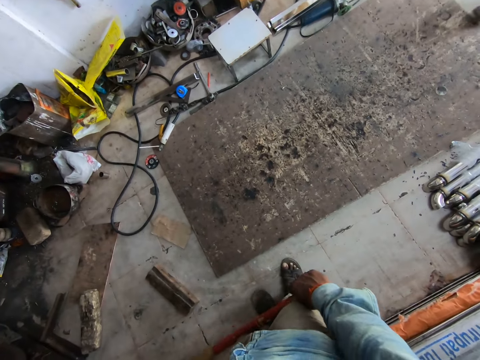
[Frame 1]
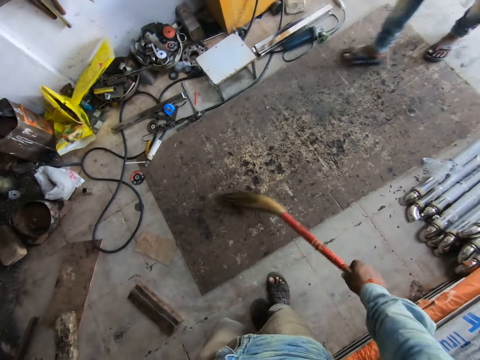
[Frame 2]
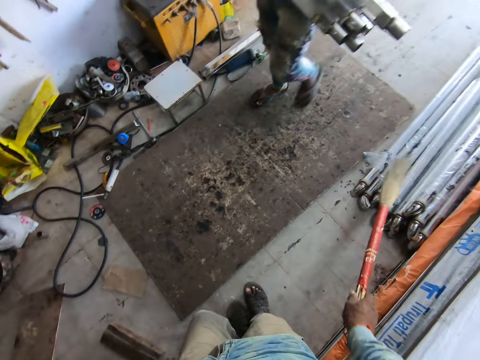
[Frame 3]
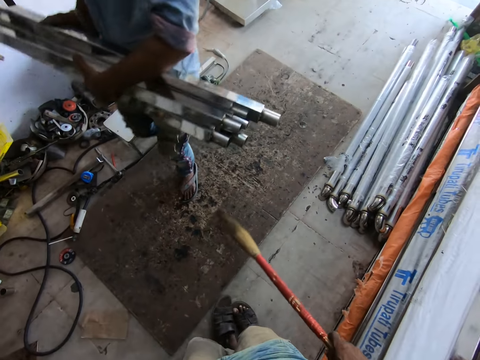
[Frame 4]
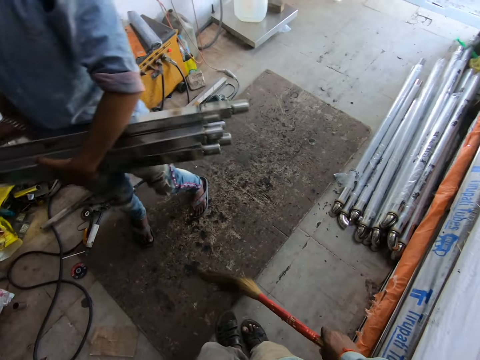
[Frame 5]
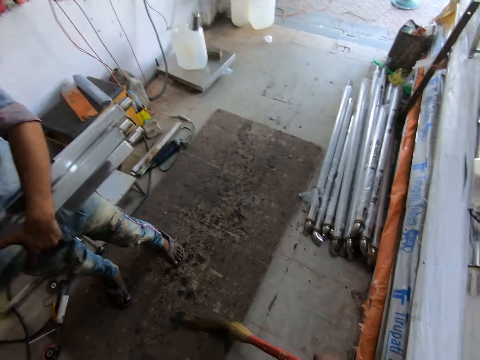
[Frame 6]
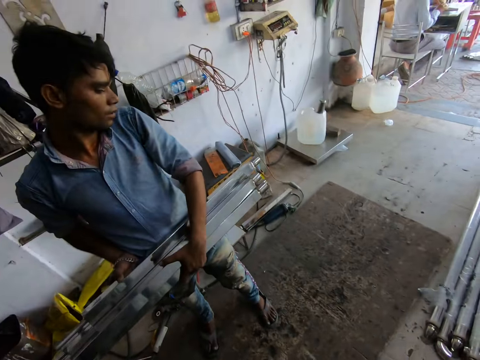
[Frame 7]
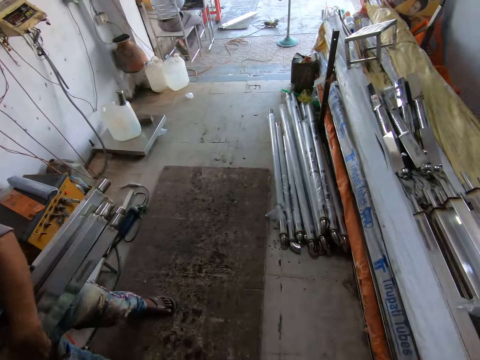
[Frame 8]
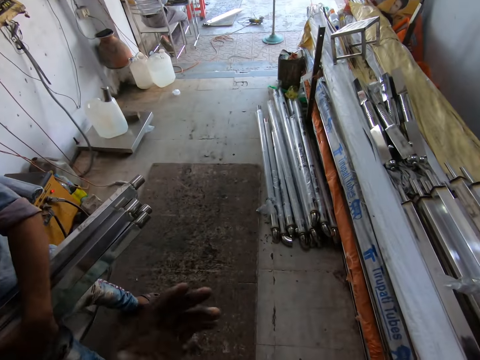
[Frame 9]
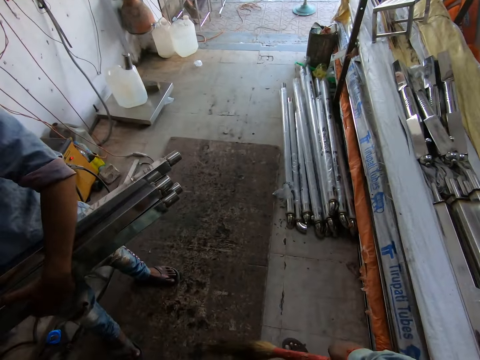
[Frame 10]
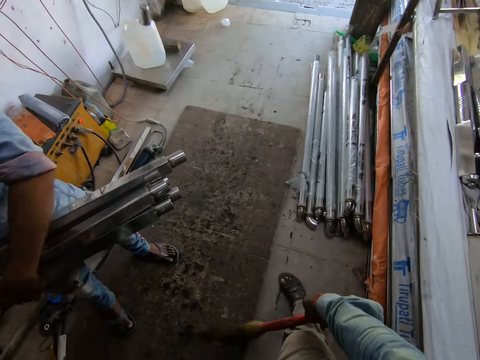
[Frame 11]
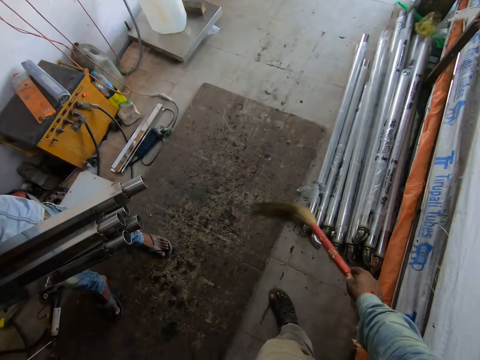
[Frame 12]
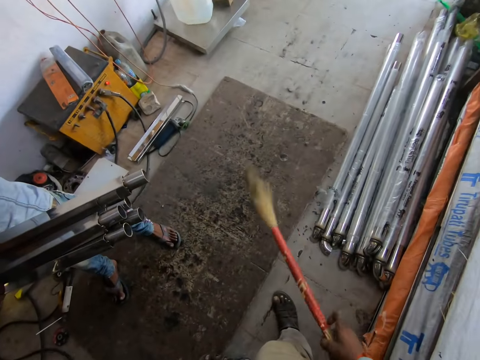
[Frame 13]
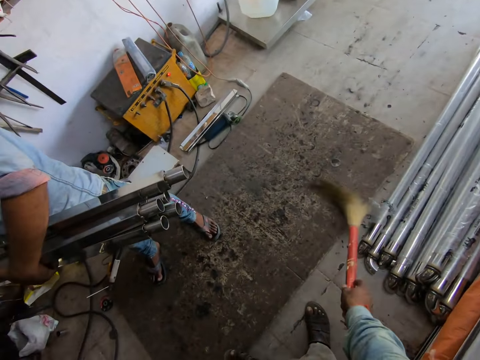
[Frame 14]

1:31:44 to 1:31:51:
The man carries some balusters into a workshop with both hands. He converses with the camera wearer.

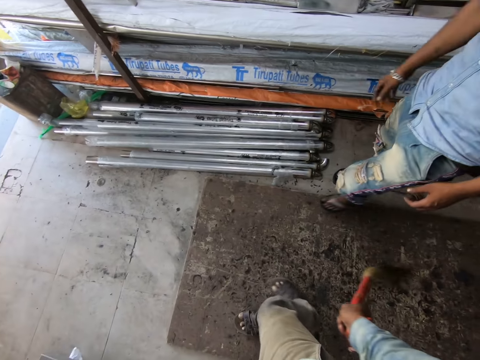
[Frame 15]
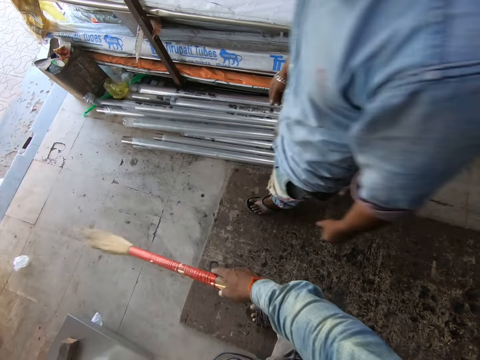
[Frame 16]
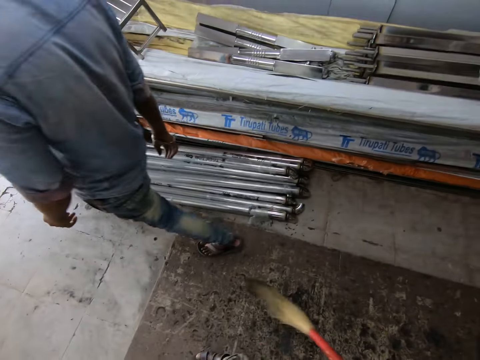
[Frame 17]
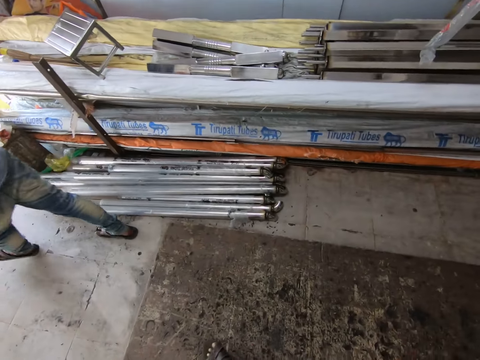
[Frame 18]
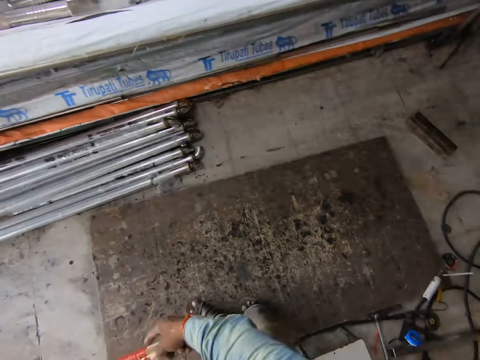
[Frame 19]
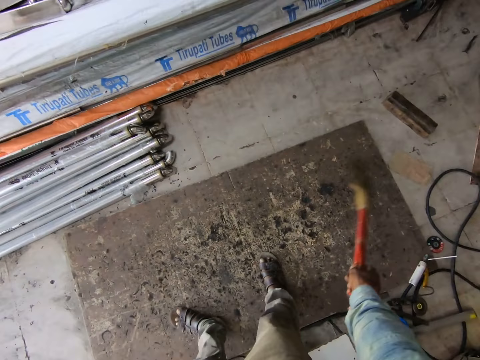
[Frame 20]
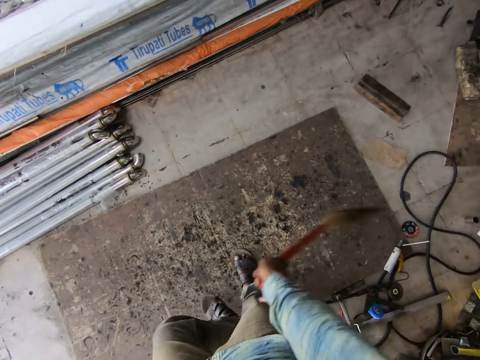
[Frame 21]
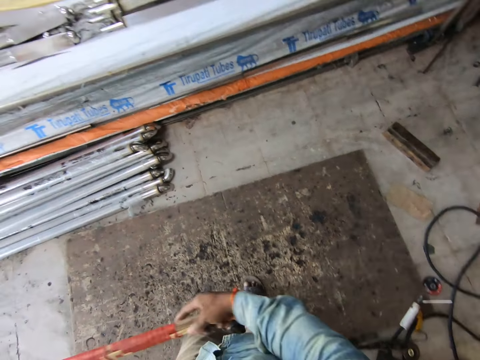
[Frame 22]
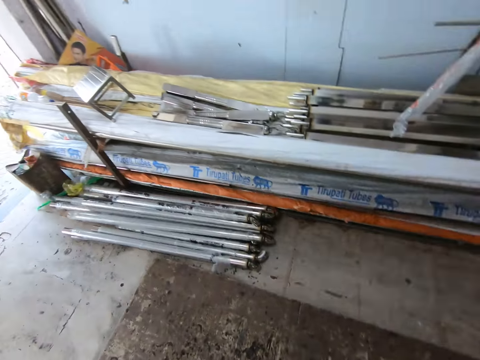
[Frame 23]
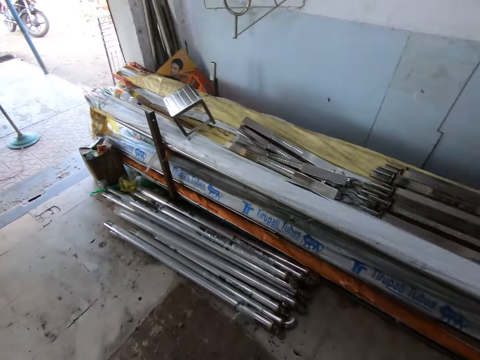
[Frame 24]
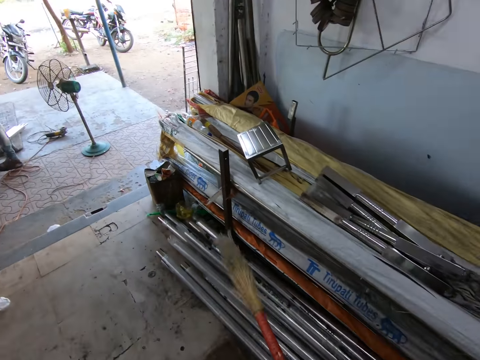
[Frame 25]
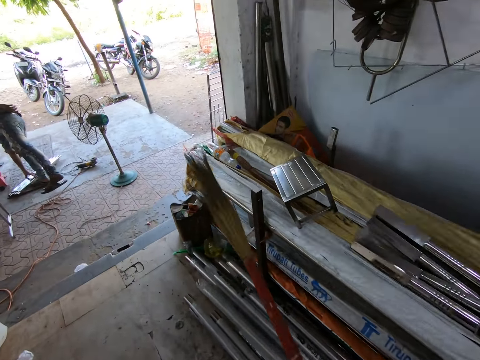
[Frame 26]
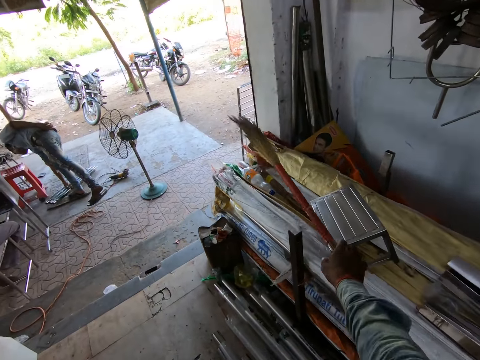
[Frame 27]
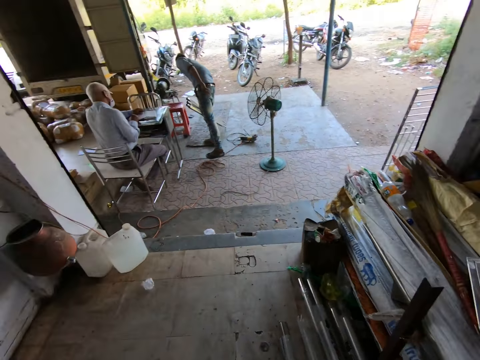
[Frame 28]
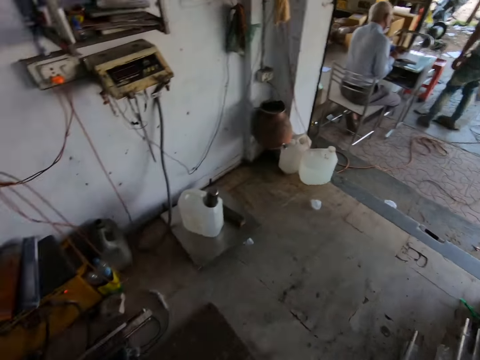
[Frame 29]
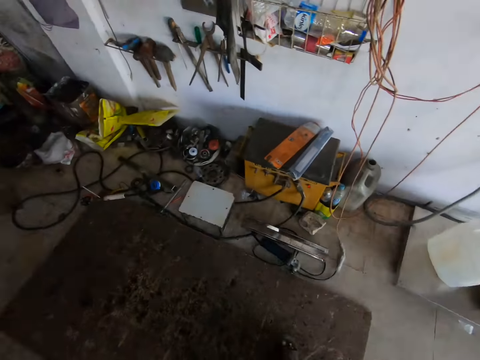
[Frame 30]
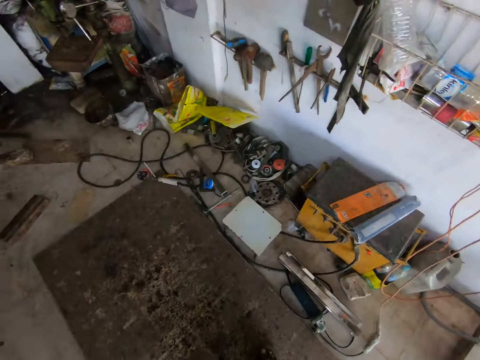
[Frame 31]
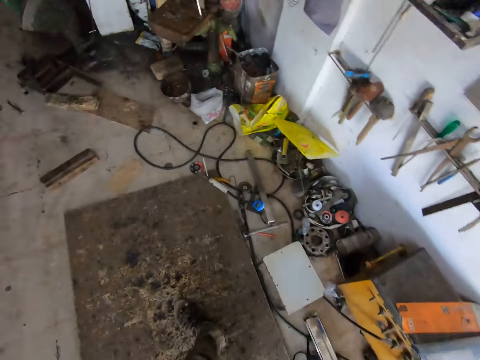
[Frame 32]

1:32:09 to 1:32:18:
The man walks out of the workshop. The camera wearer throws the horse tail sweeper on the bundle of balusters with his right hand. The man picks up some balusters from the ground with his right hand. The camera wearer puts the broom on the metals.

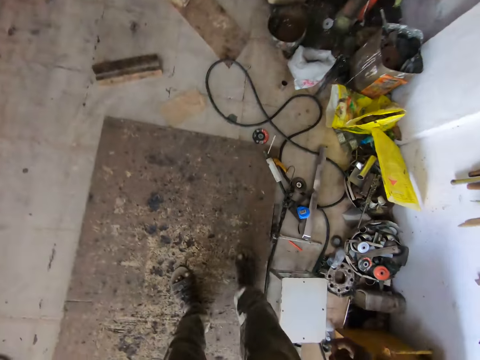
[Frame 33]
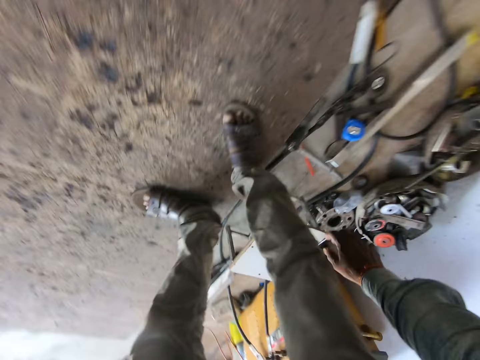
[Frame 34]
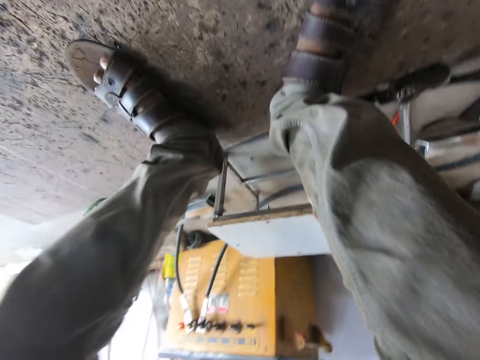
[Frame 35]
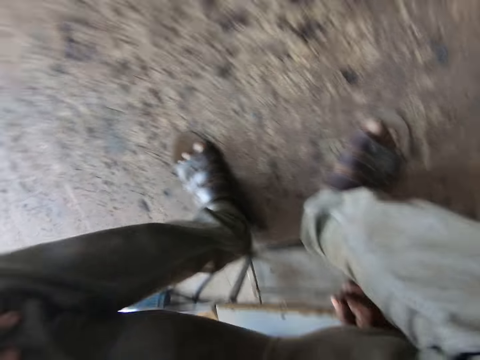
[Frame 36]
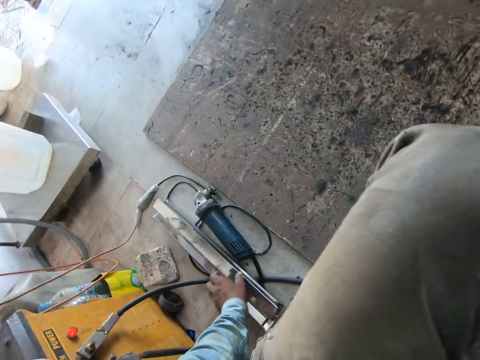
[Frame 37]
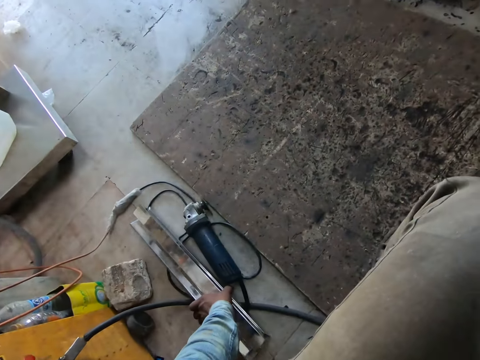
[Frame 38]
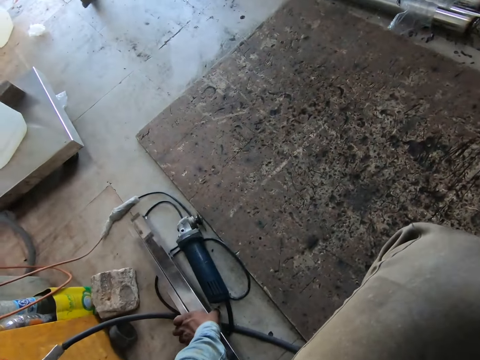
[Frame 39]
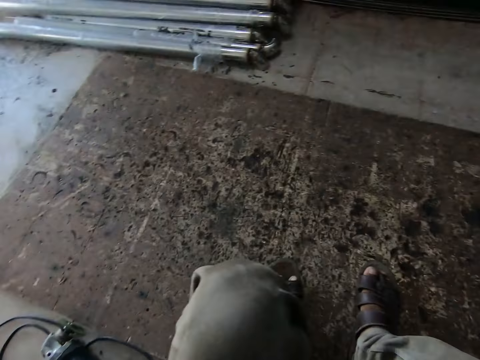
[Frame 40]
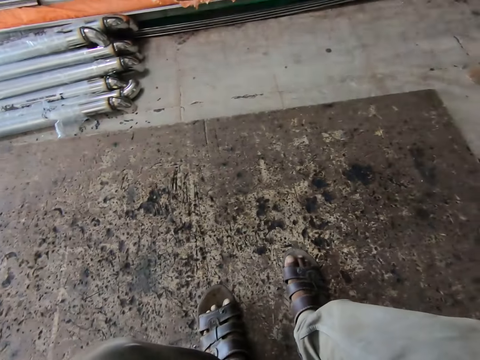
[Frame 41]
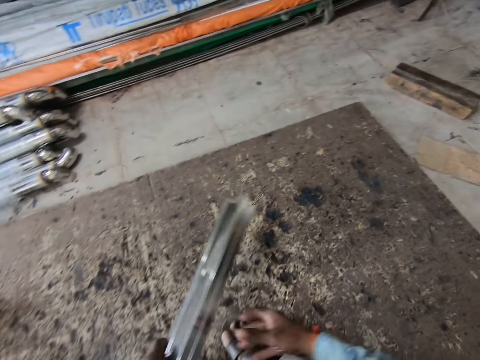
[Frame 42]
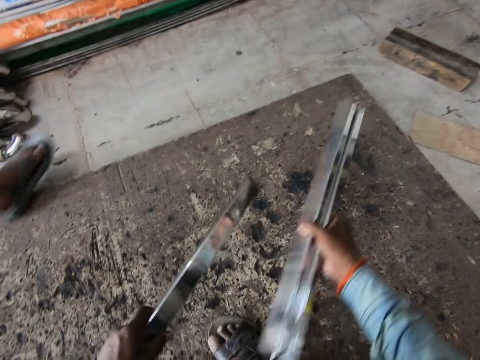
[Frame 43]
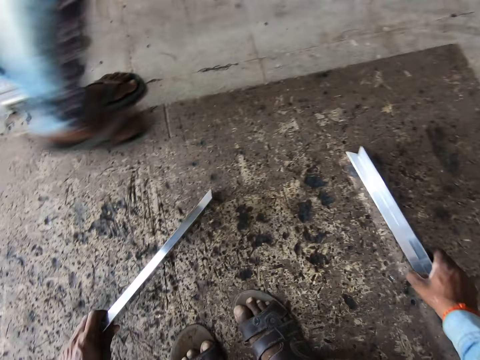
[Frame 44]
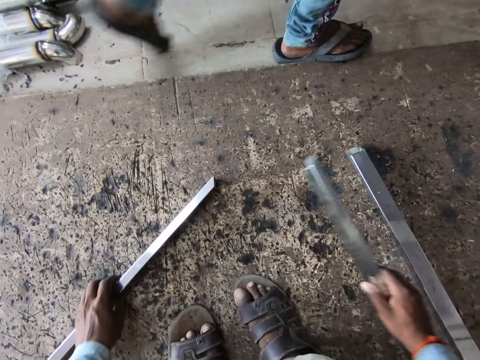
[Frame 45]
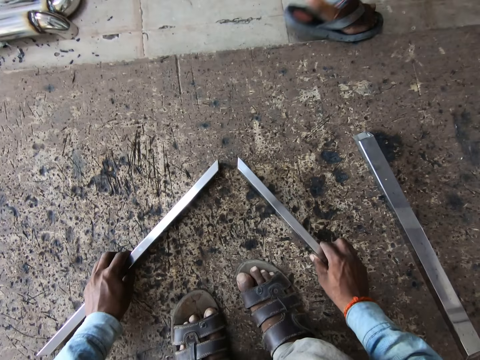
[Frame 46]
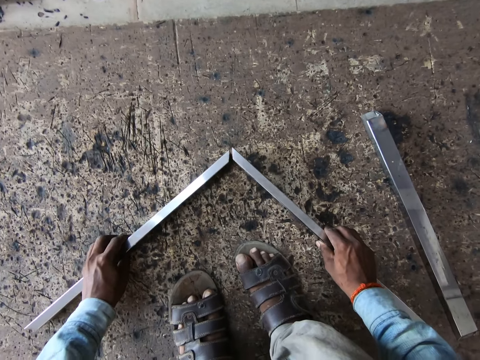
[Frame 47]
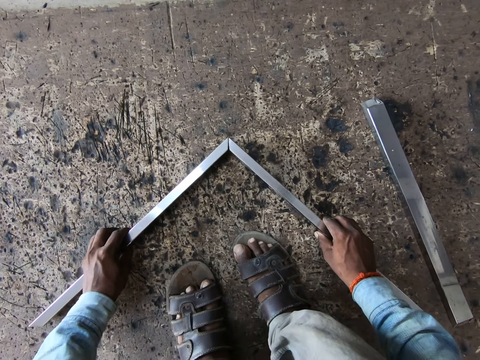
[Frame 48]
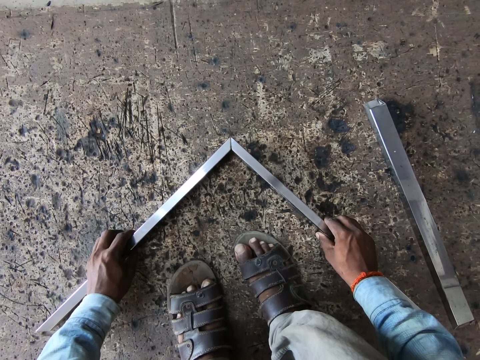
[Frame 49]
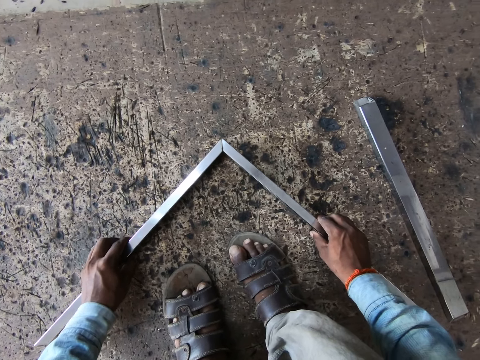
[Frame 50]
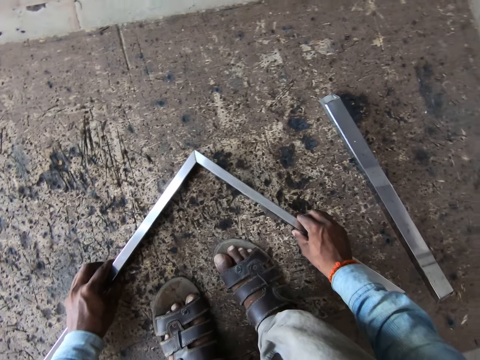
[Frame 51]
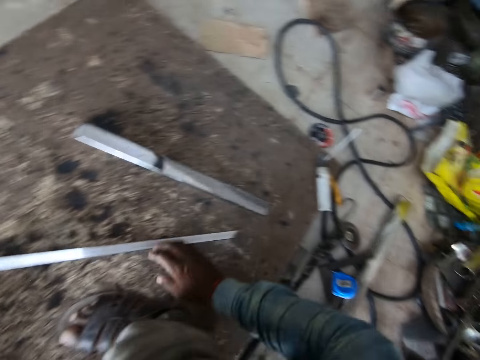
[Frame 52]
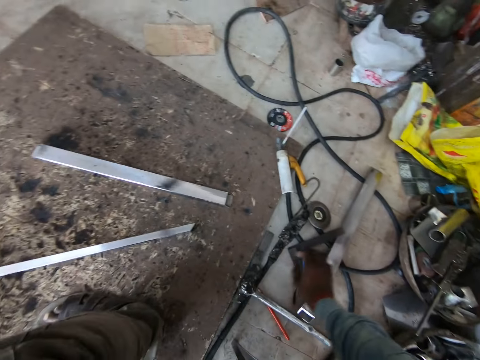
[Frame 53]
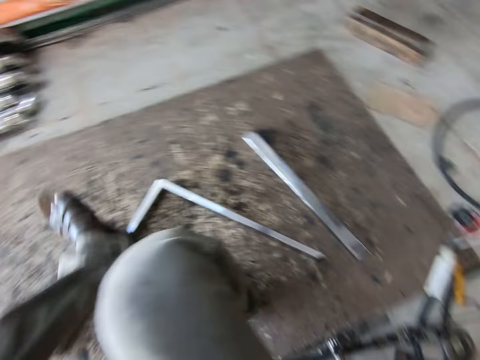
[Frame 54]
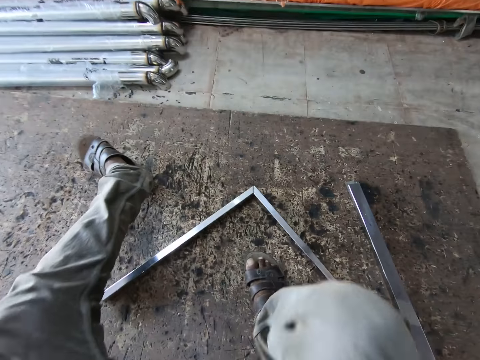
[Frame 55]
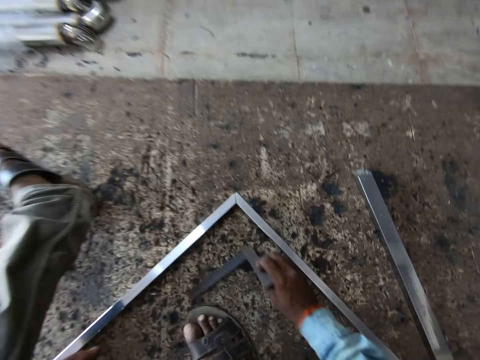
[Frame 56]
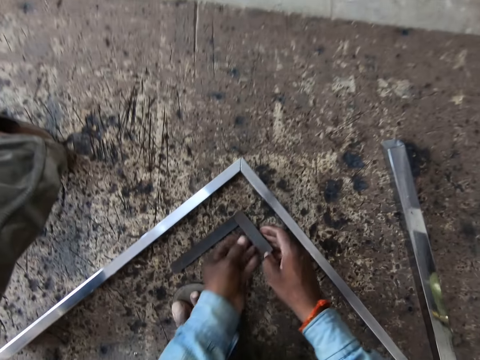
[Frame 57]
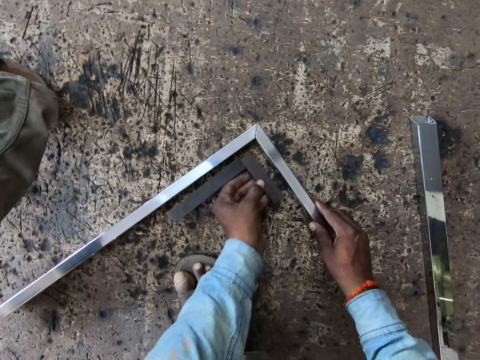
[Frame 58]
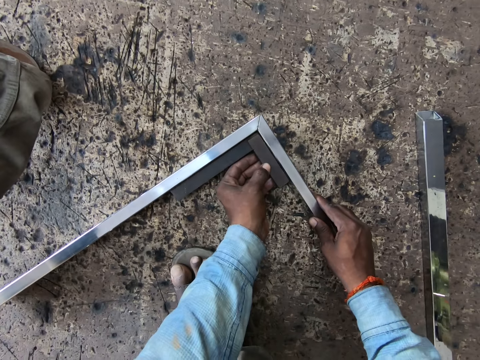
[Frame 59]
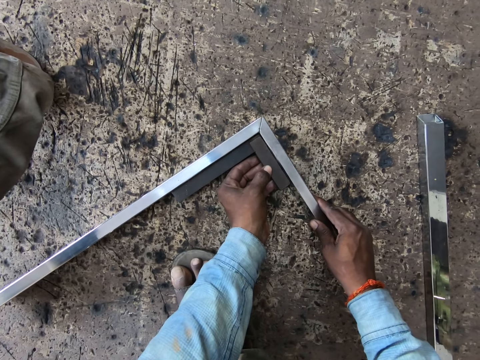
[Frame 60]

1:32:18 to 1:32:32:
The camera wearer sits on the stool. He picks up some balusters or metals from the ground with his left hand. He passes the balusters from his left hand to his right hand. He arranges the metal on the mat. The man walks past the camera wearer. The camera wearer drops the baluster in his left hand on the rug. He drops the balusters in his right hand on the rug. He picks up a baluster from the rug with his right hand. He joins the balusters together with both hands. He picks up an angle ruler or metal ruler from the ground with his right hand. He drops the angle ruler on the rug with his right hand. He holds the angle ruler with his left hand. He measures the balusters with the angle ruler in his left hand. He puts the metal ruler between the metals.
